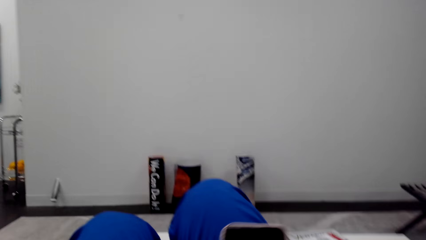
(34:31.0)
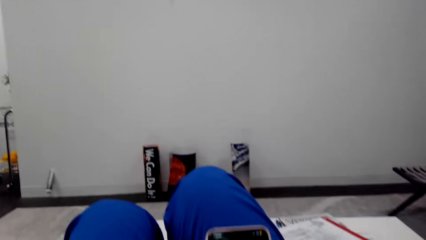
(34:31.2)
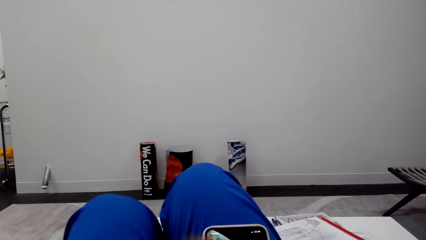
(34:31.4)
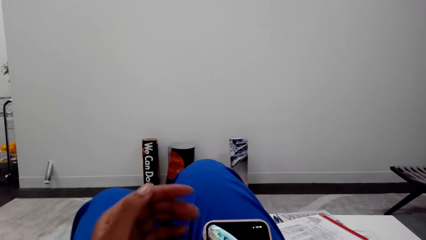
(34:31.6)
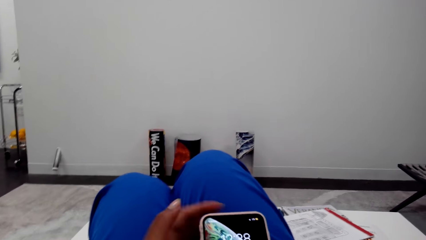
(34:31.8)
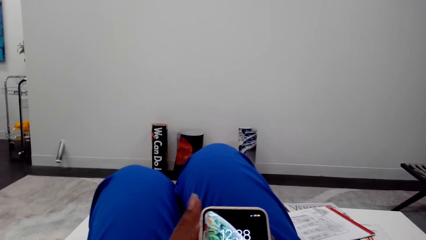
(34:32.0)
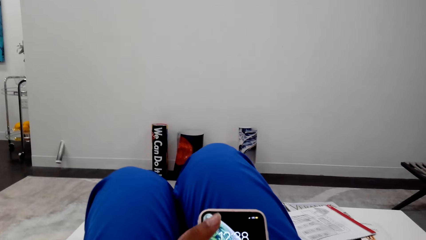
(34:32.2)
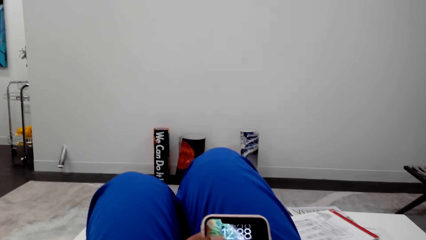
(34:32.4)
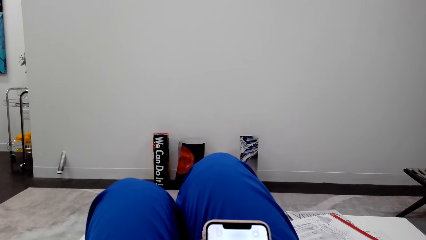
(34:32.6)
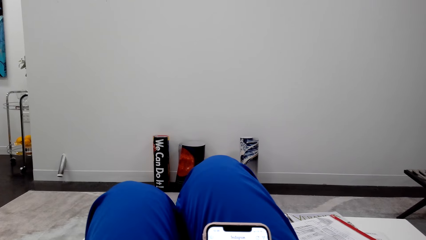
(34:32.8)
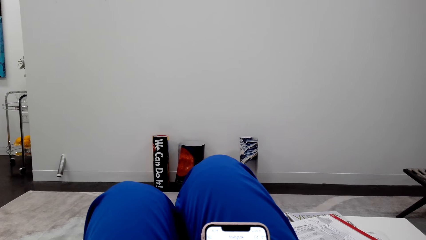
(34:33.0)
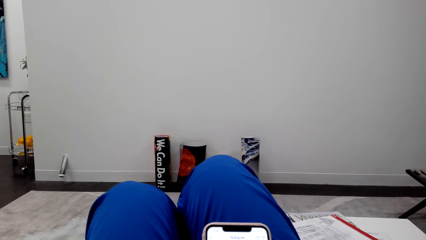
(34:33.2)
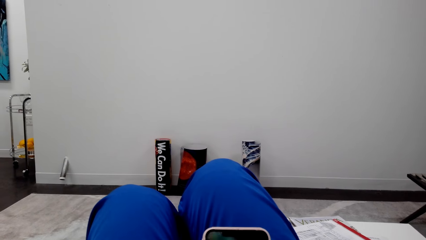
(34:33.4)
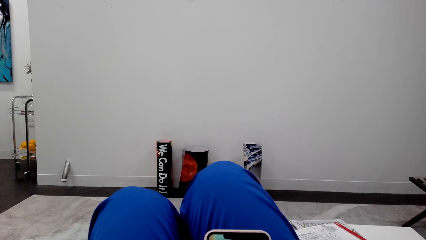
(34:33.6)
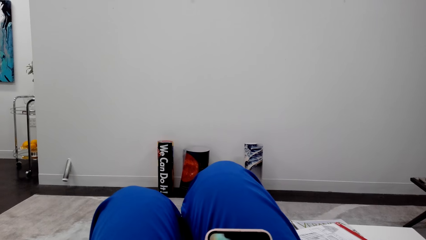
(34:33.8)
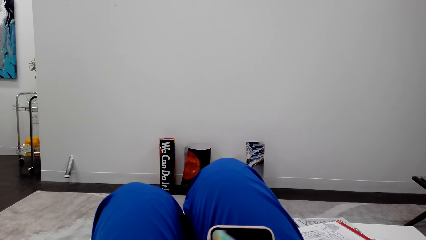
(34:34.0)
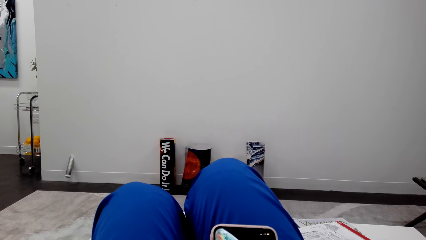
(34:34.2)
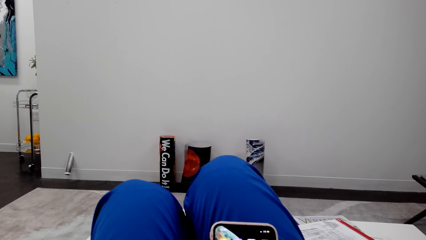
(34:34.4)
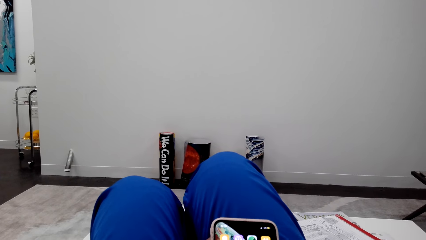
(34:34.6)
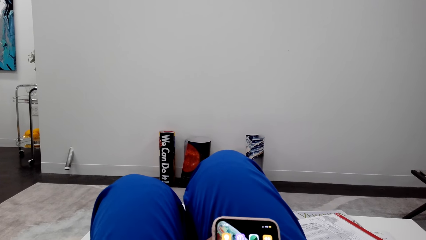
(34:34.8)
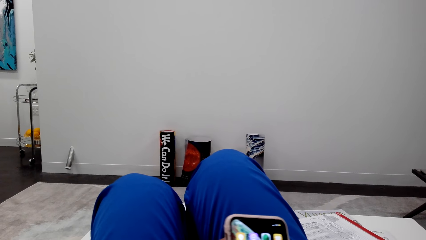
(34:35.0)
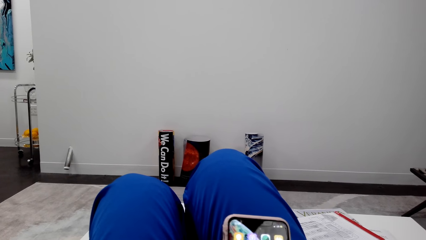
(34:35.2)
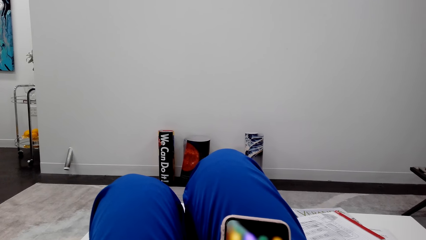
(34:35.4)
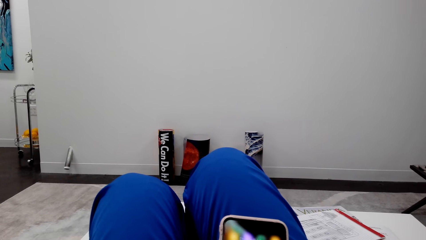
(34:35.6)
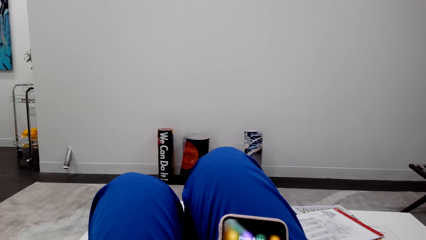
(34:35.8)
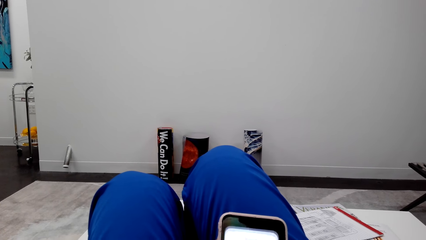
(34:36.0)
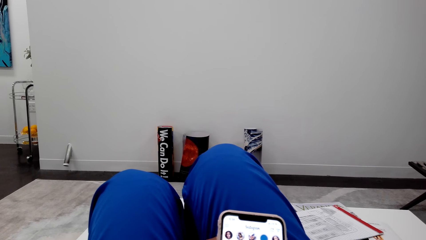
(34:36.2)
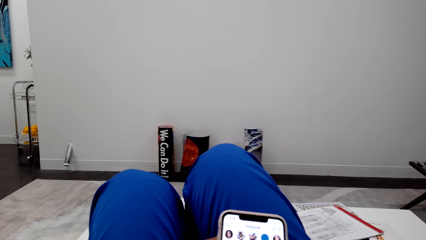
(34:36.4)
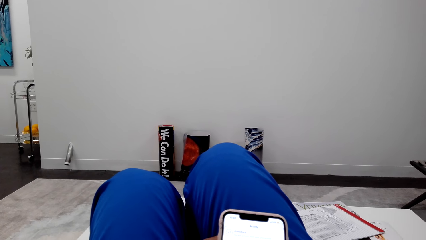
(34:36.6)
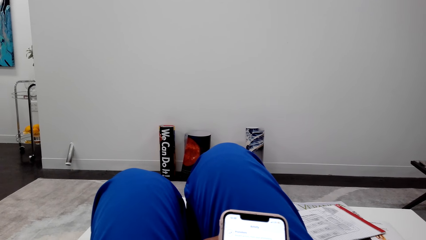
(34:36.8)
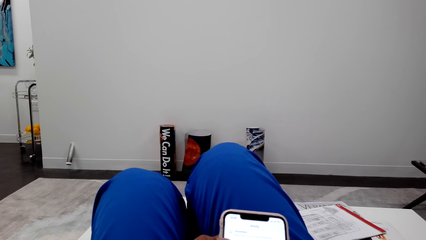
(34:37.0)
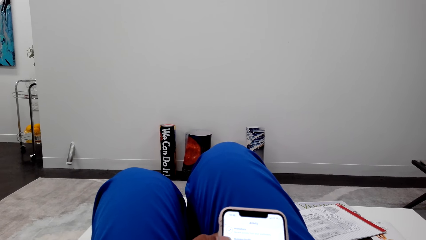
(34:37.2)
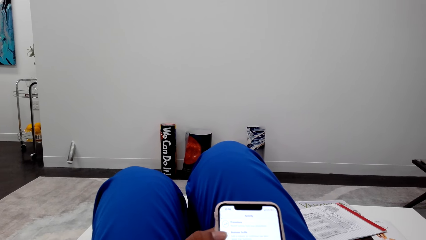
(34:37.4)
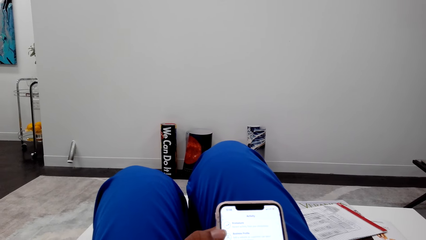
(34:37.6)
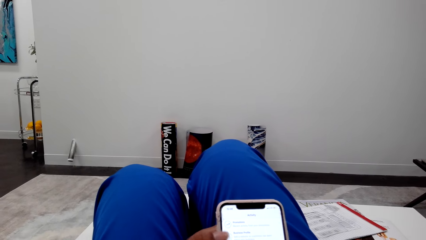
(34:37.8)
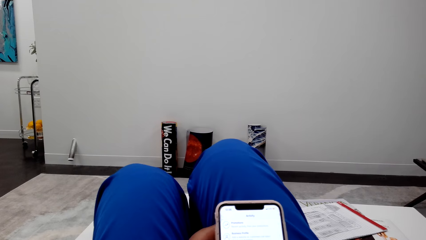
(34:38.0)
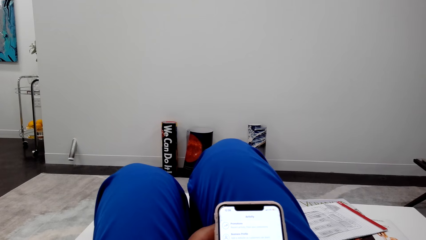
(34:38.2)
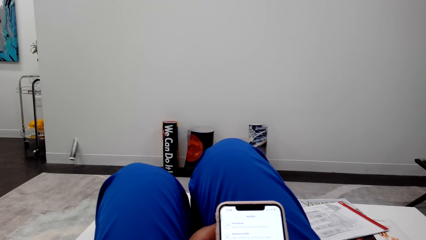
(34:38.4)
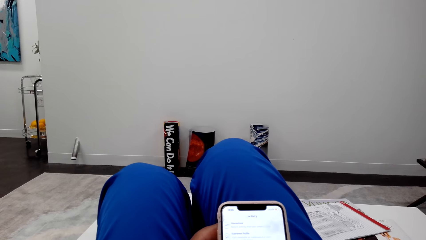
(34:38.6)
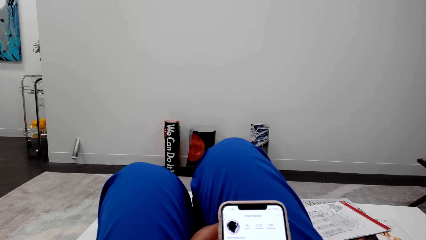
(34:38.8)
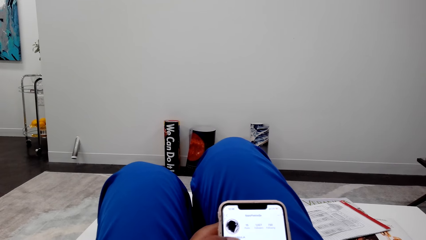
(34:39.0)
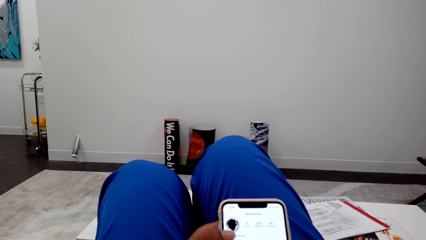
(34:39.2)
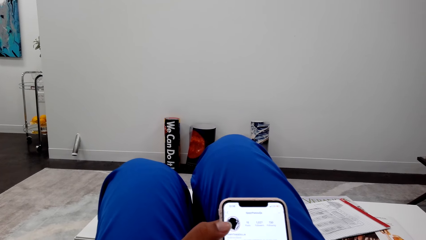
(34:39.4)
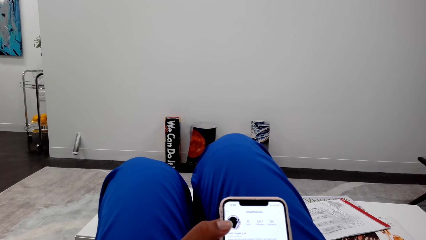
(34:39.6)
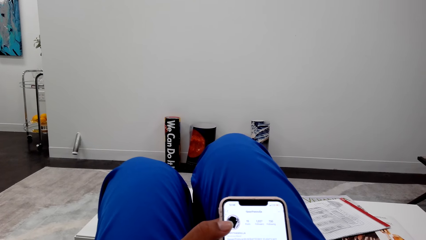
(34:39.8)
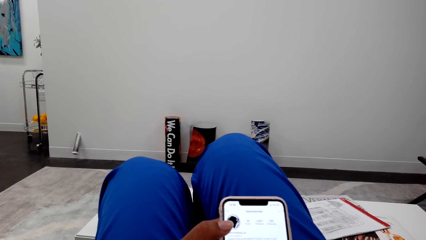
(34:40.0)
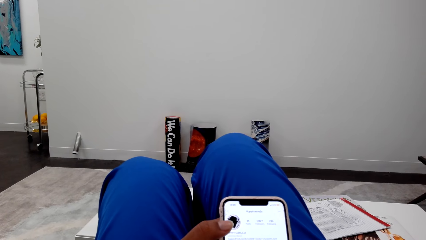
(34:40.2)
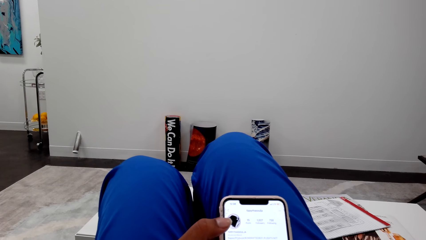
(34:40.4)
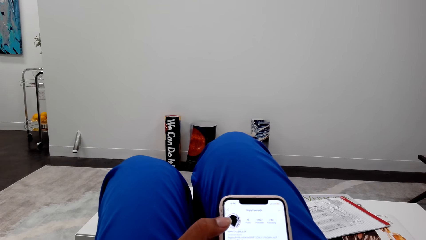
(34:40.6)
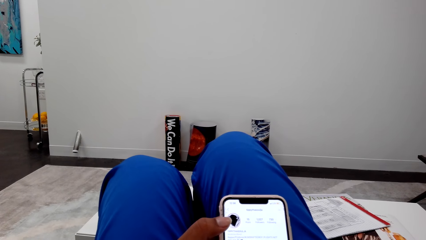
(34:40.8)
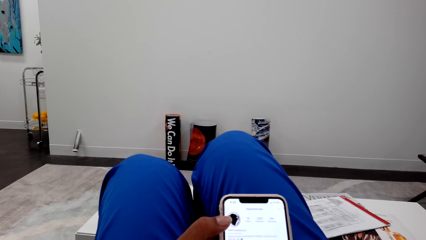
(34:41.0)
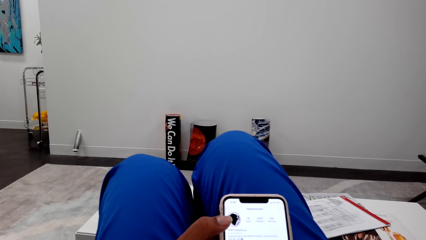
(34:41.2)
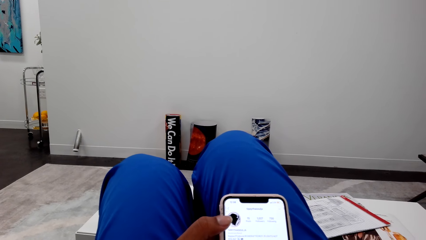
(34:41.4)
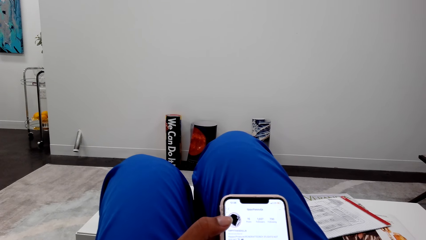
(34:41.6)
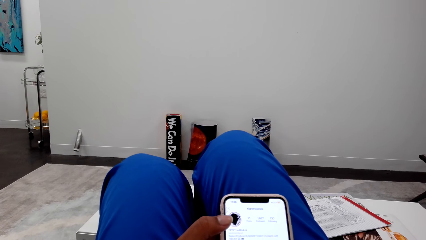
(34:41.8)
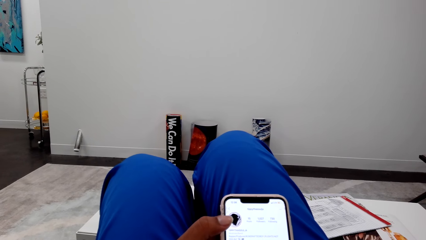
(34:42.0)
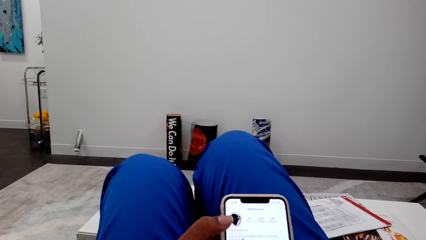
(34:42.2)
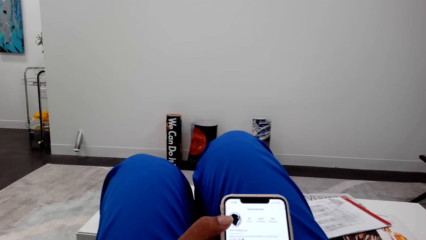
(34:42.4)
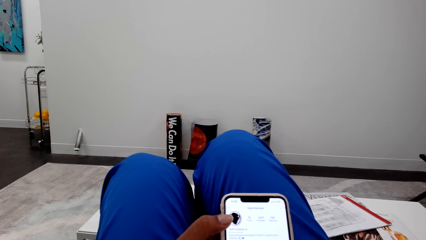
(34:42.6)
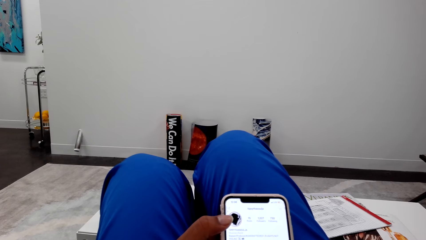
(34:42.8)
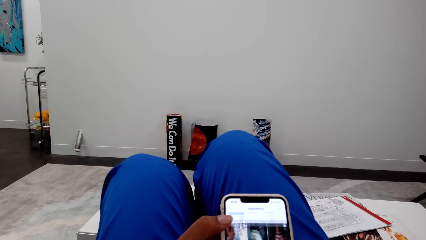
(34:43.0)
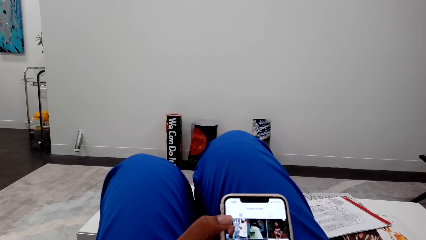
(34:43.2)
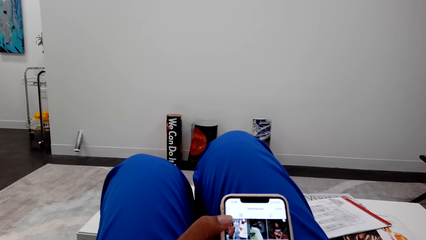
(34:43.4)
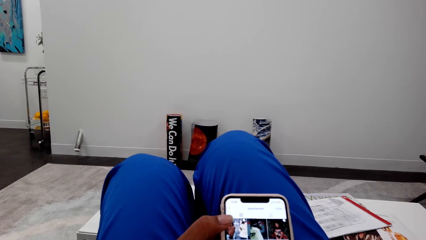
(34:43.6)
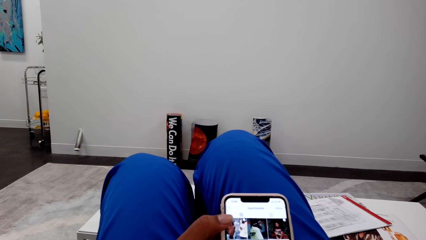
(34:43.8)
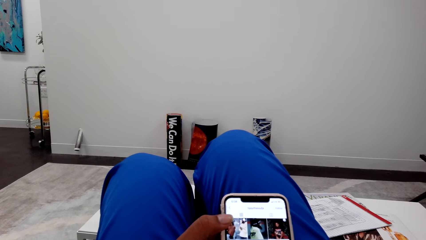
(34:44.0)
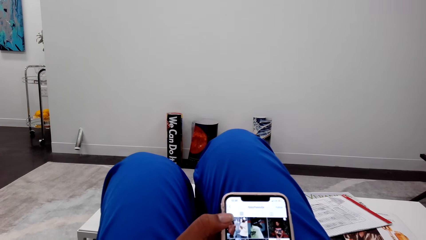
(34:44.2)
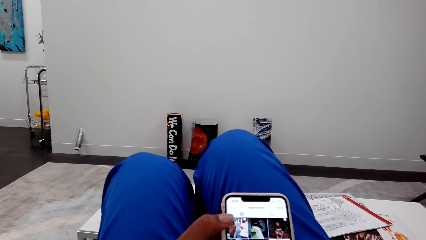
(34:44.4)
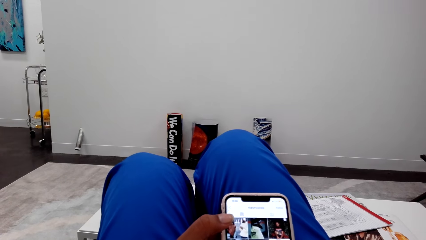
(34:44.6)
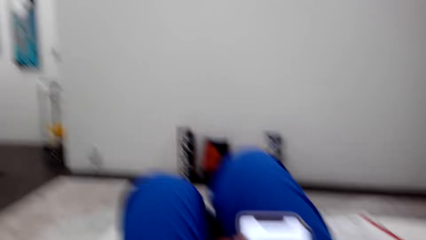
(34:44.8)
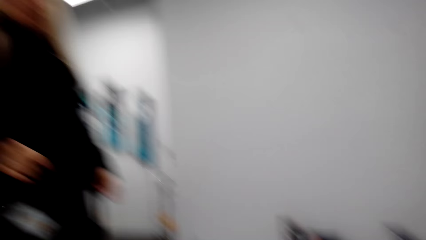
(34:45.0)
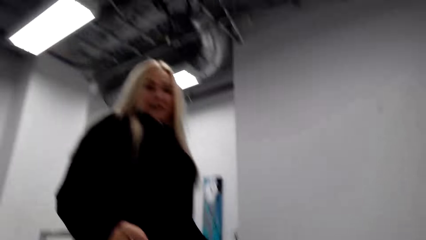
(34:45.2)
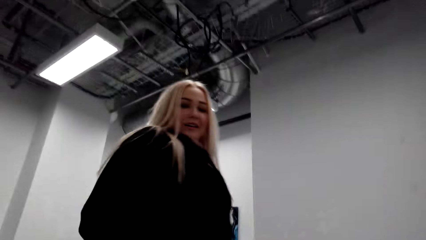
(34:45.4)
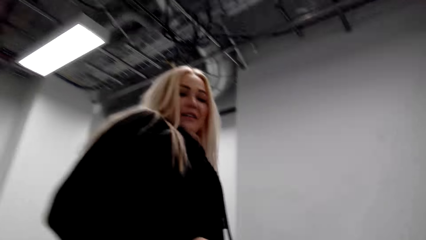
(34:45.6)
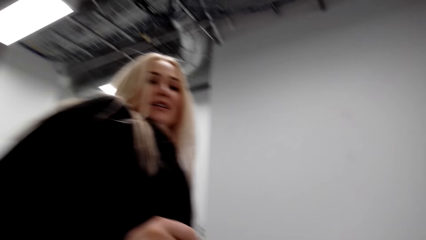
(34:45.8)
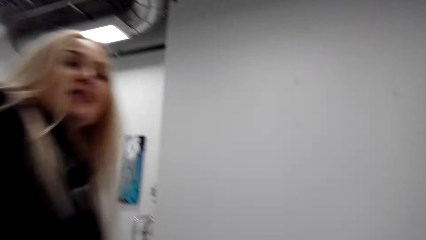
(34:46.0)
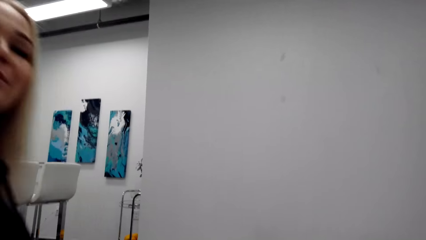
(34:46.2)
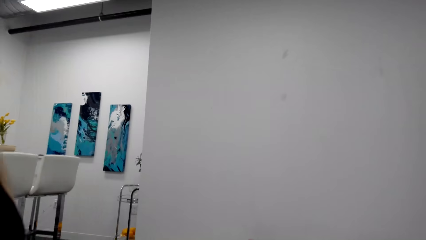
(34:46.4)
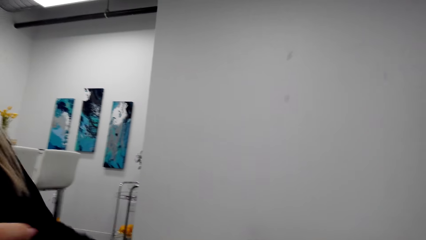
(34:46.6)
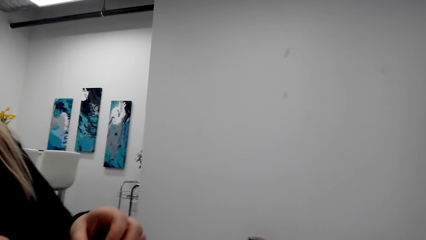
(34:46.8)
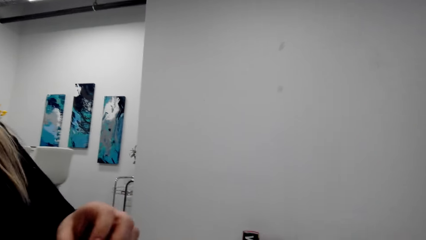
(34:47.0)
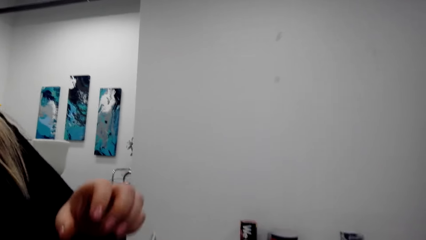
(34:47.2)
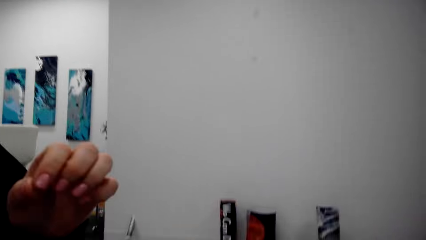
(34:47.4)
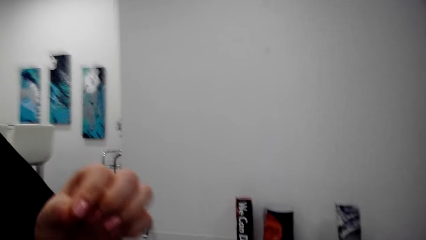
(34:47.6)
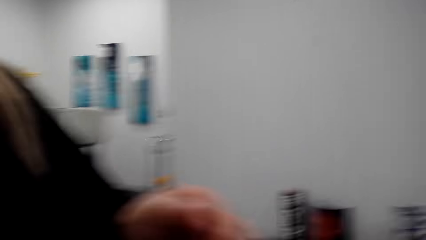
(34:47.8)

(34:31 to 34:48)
The camera wearer holds the mobile phone with both hands. They scroll the mobile phone with both hands. They talk with a lady.
